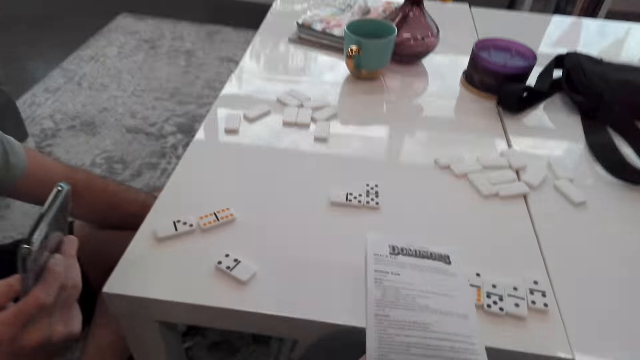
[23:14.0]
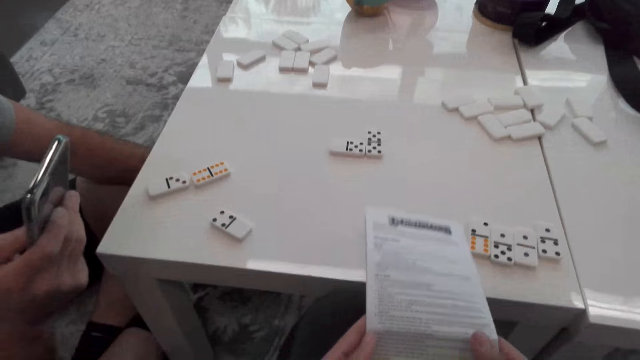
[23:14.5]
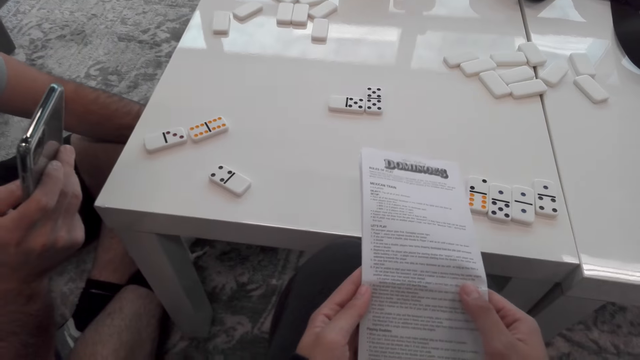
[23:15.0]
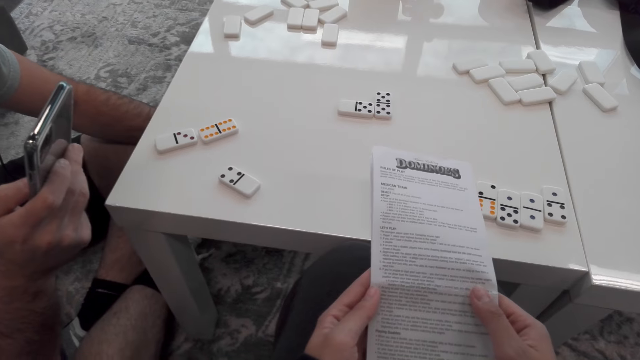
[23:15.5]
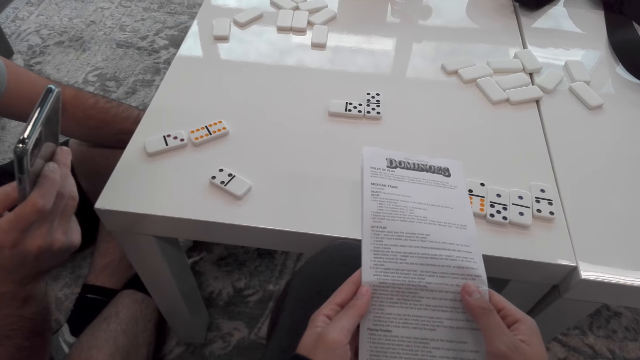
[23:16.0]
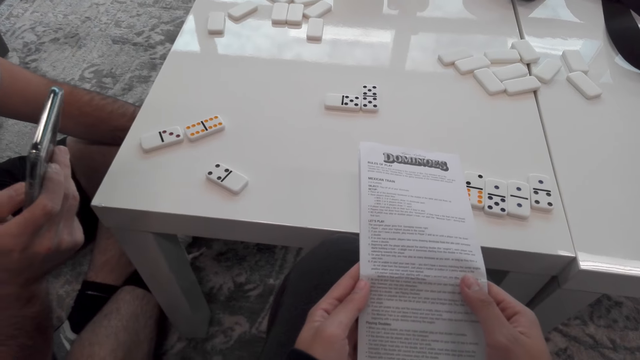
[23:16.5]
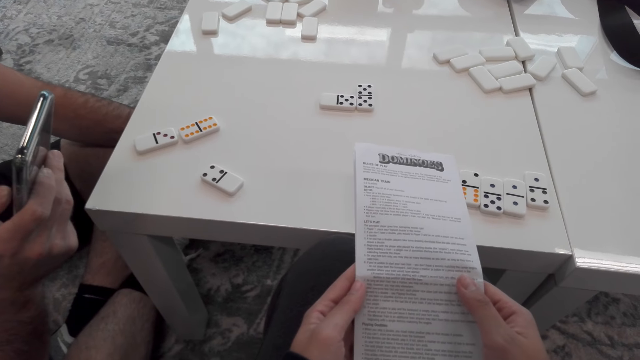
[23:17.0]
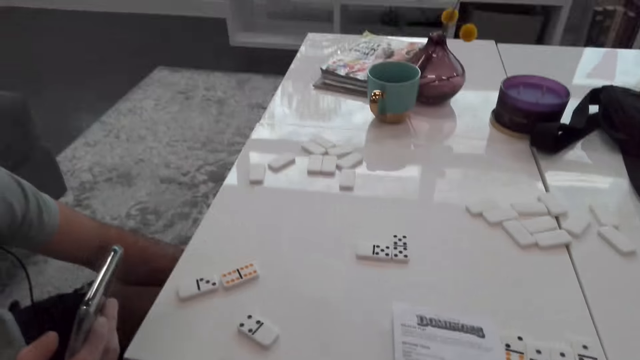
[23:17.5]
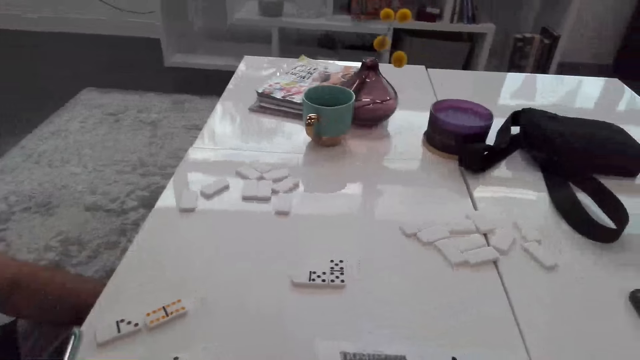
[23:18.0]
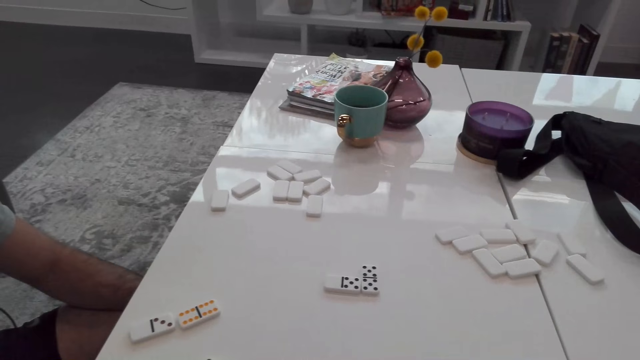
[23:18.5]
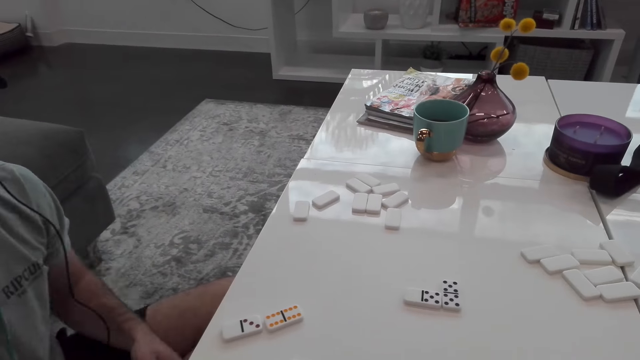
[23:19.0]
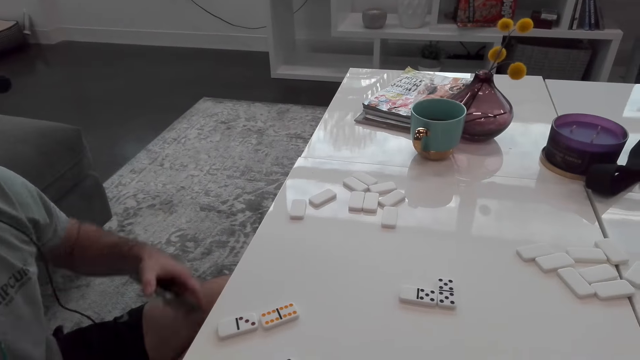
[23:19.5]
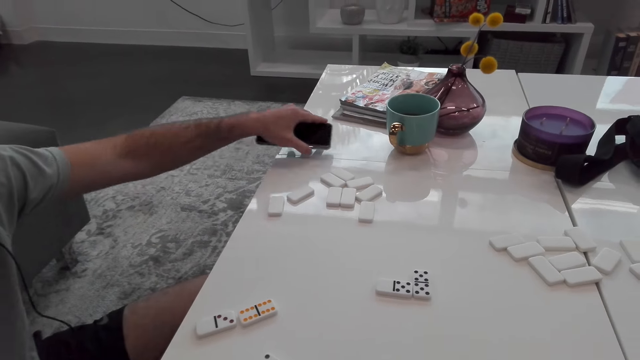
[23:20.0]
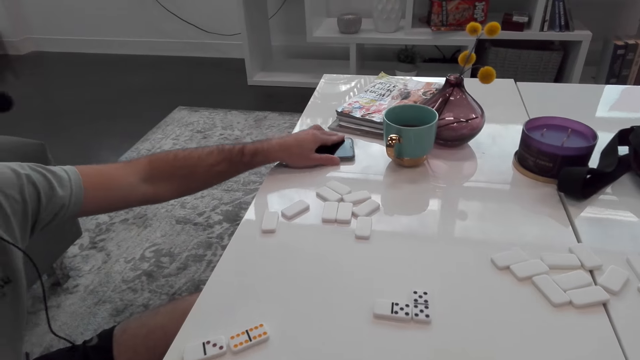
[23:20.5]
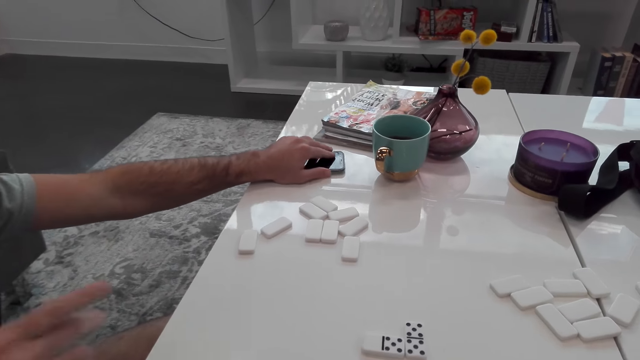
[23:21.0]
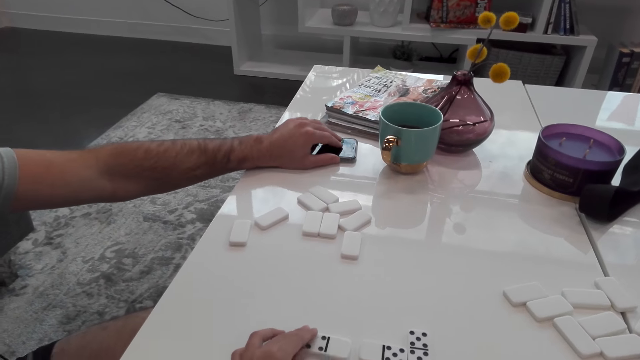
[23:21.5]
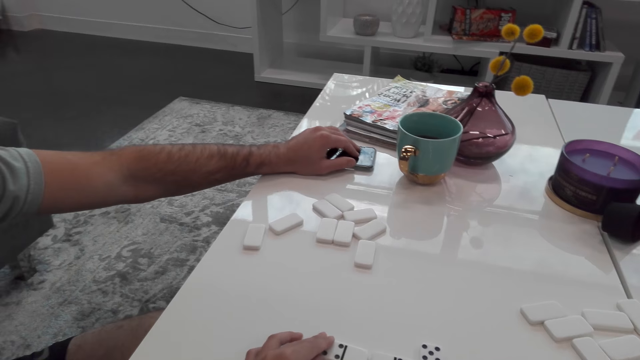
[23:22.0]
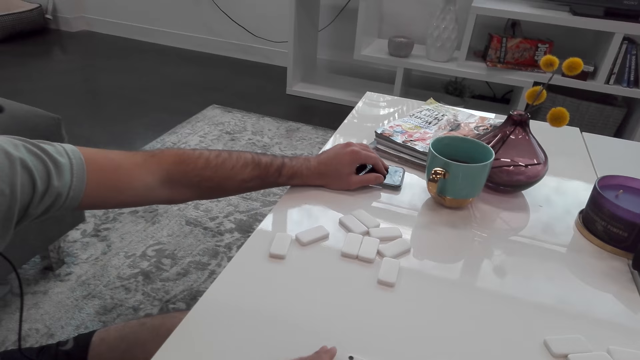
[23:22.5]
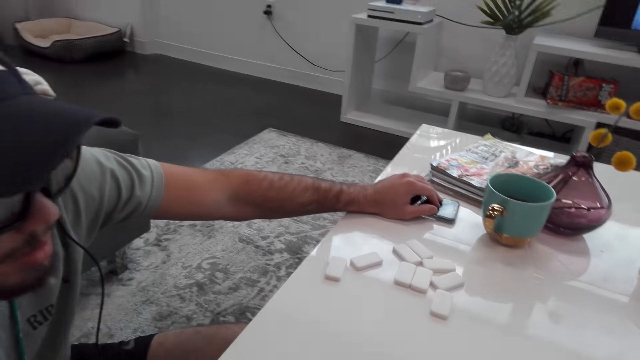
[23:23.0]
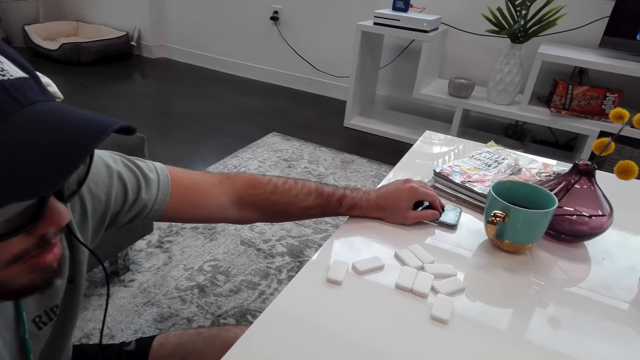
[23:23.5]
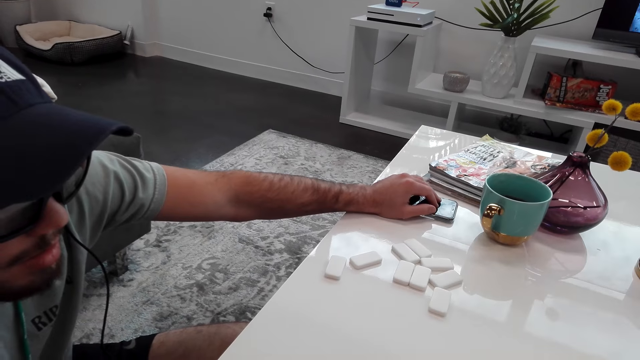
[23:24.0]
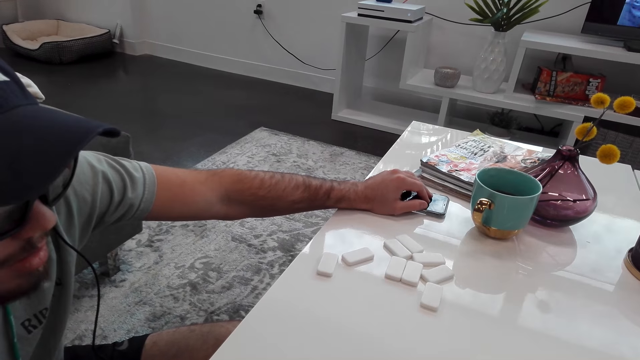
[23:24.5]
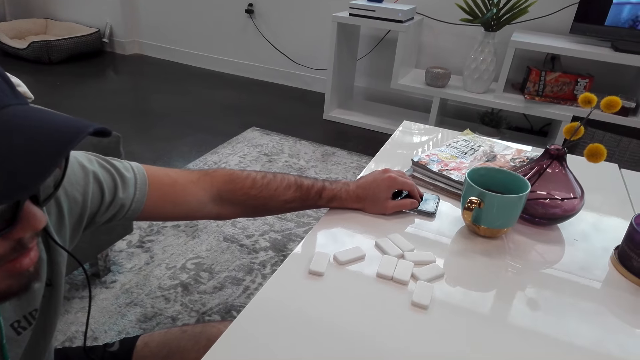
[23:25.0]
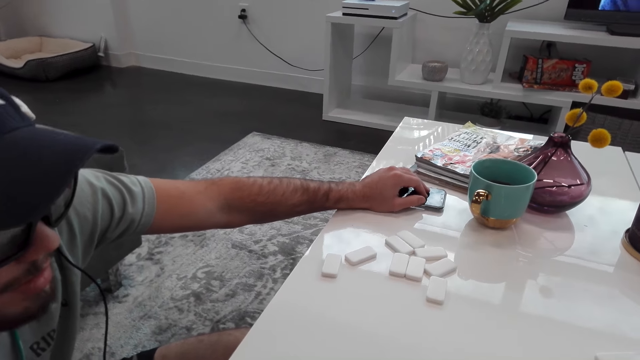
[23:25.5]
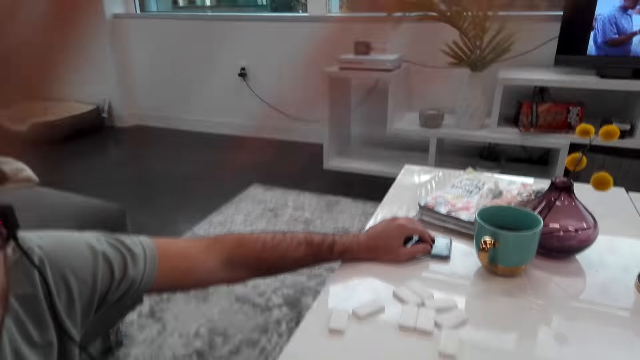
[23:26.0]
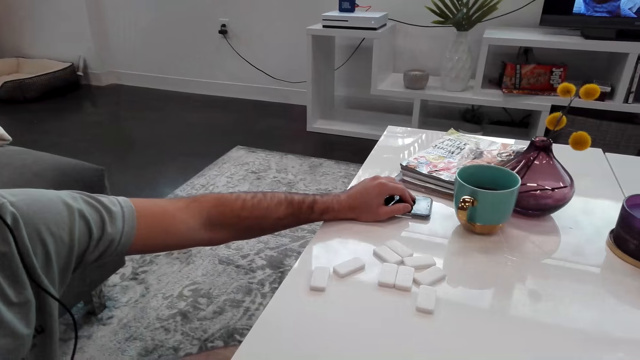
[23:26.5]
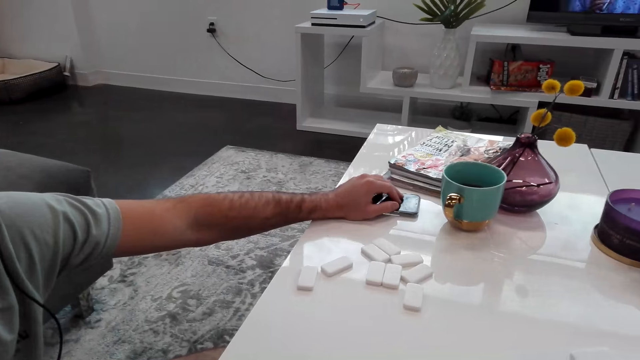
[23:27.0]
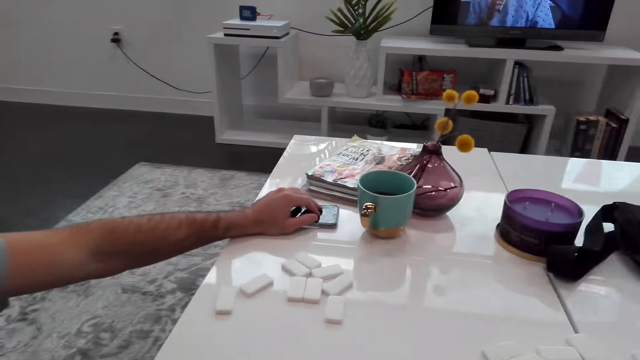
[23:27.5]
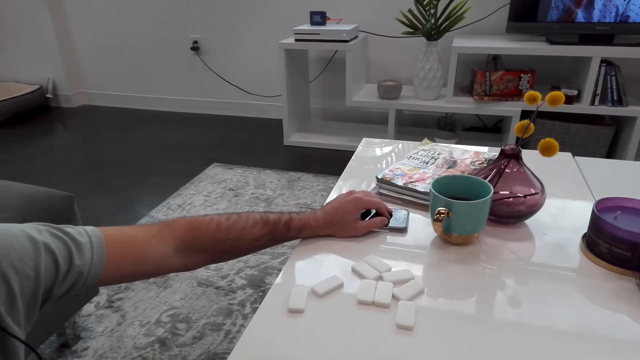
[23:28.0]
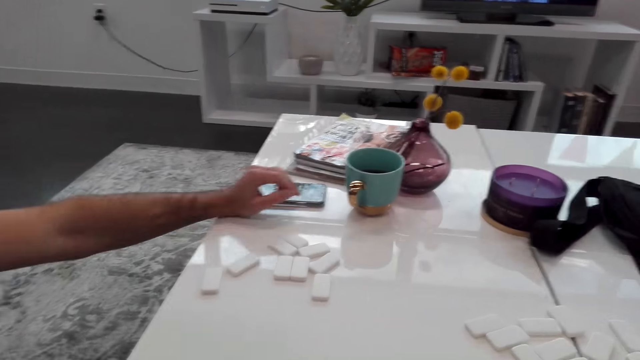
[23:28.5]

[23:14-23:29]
A man operates a phone. The man puts the phone on the table. The camera wearer puts the domino on the table. They turn around the room.

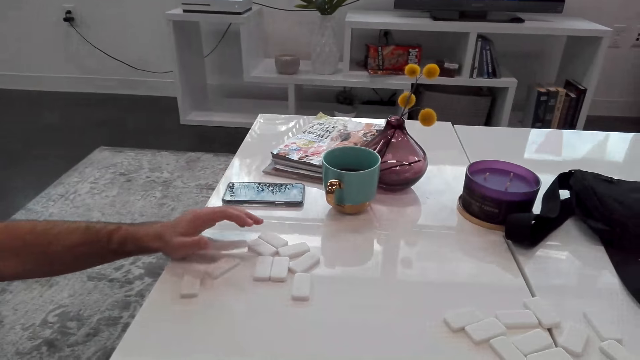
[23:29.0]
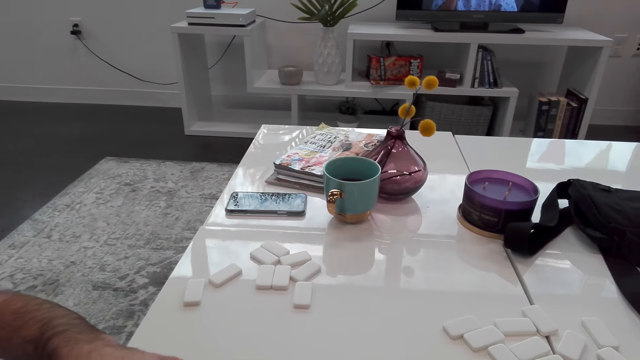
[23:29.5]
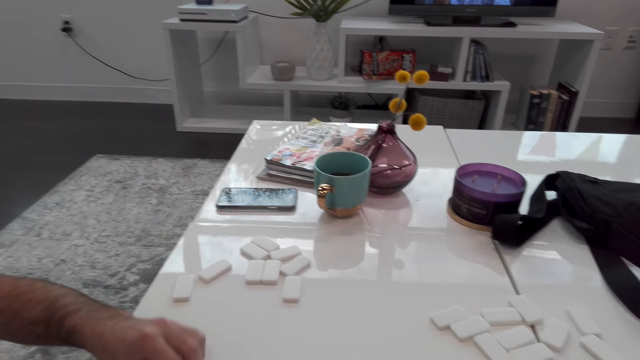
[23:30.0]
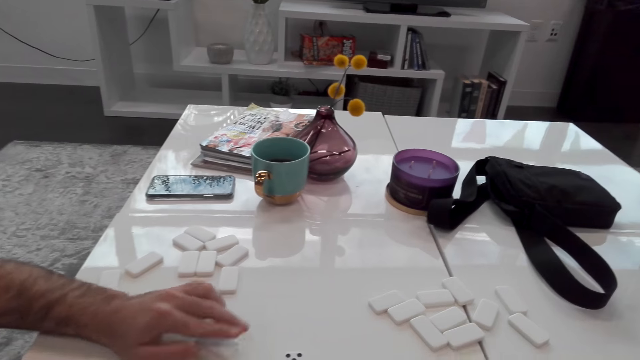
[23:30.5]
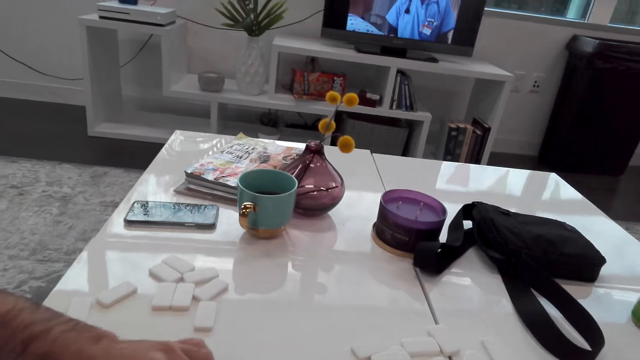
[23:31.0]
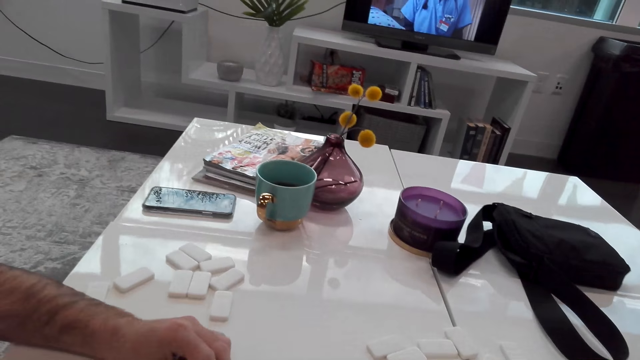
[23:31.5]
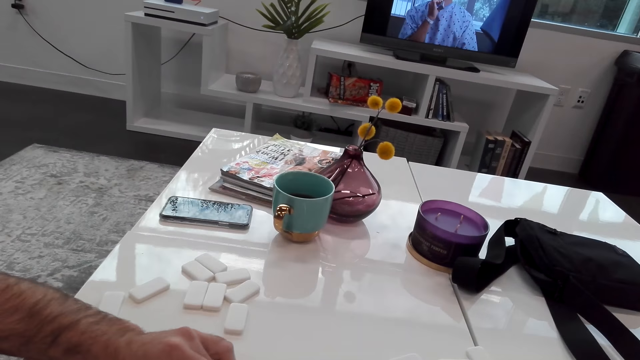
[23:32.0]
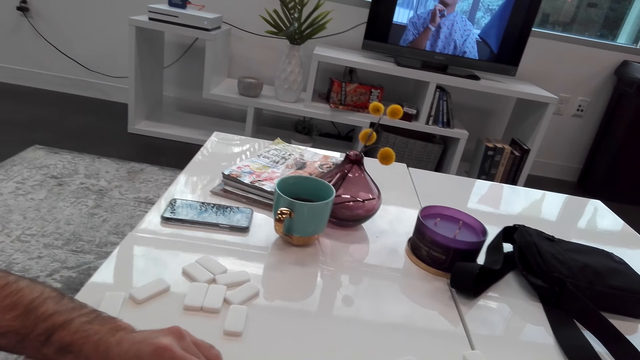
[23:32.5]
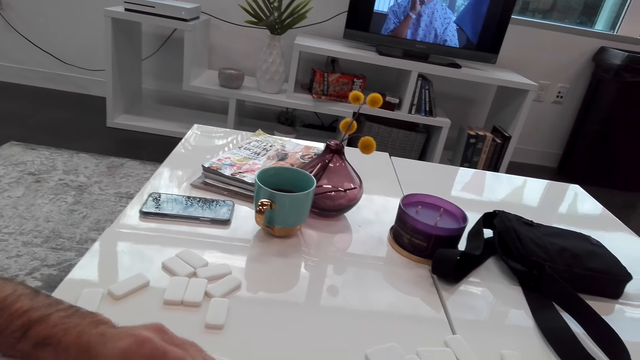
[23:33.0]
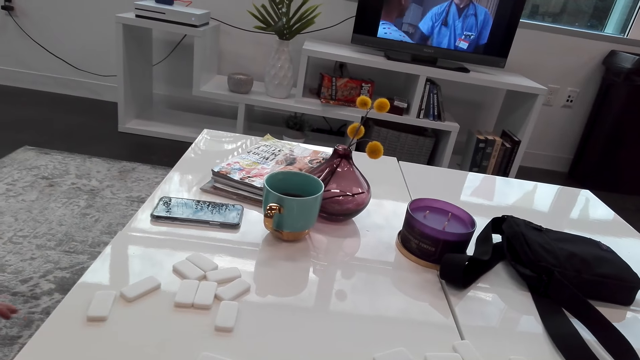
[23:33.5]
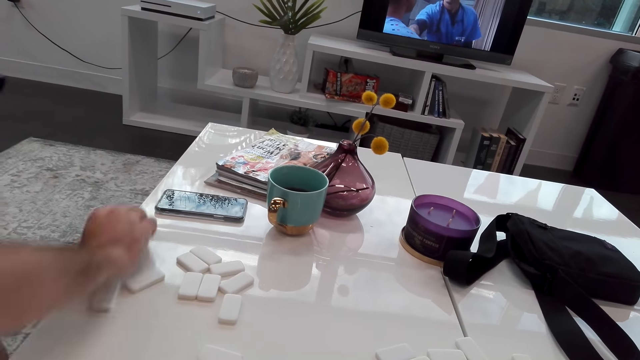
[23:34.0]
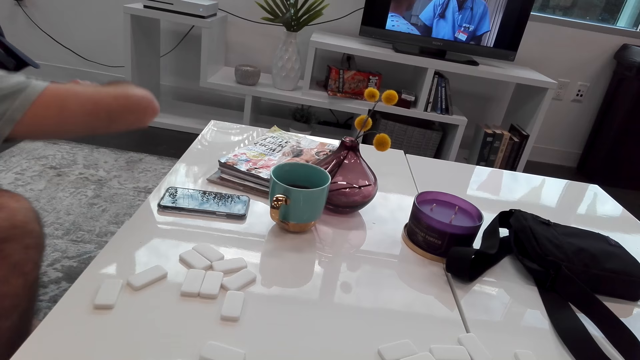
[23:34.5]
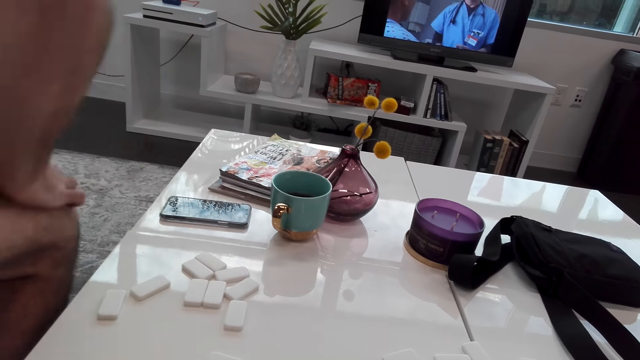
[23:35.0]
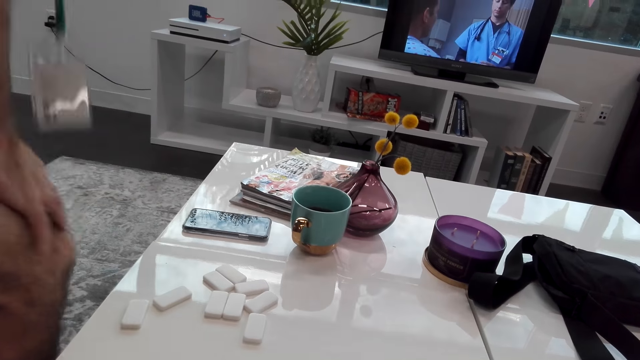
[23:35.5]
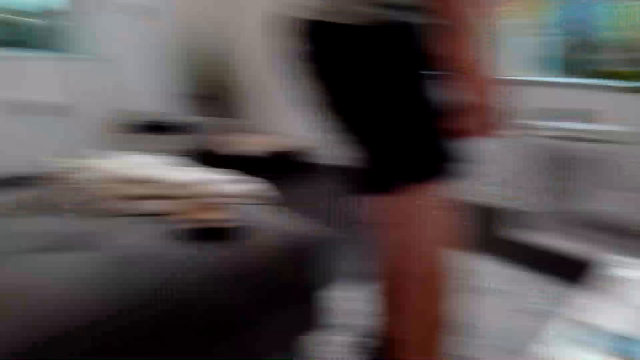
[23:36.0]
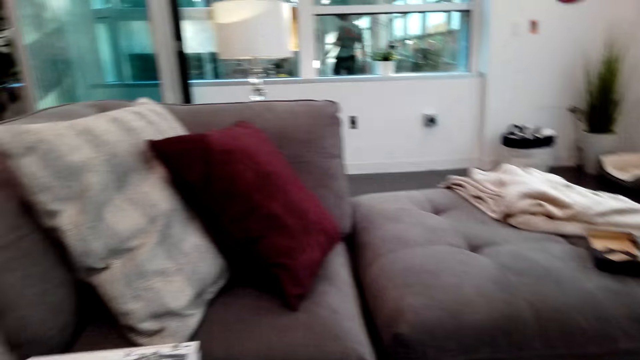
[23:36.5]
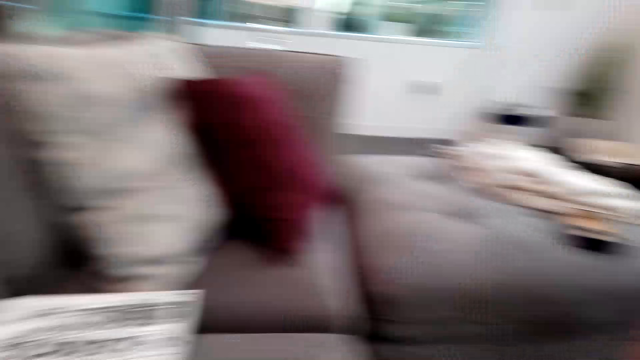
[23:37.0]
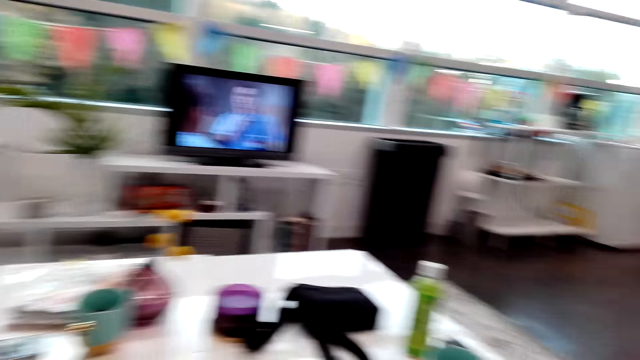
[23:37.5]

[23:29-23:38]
A man puts the domino on the table. He arranges the dominoes on the table. The man walks around the room. The man stands up. The camera wearer turns around the room.
